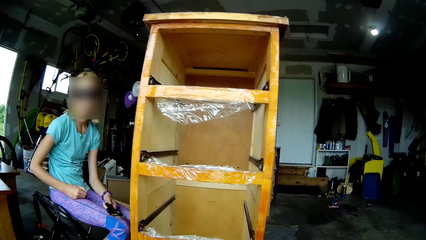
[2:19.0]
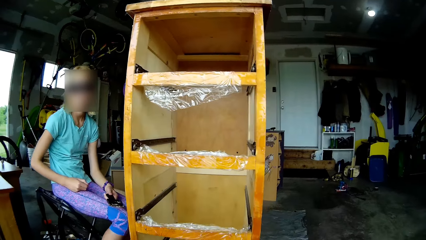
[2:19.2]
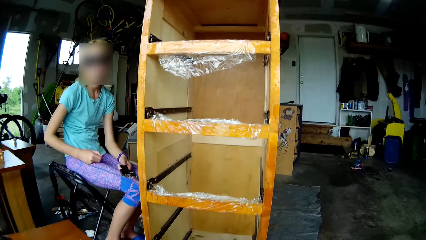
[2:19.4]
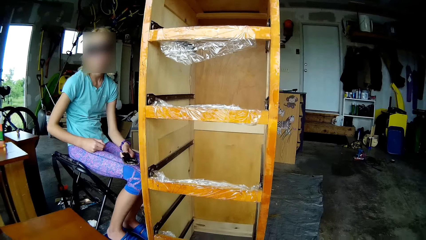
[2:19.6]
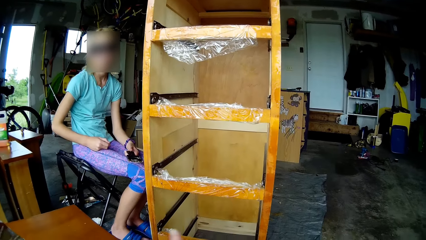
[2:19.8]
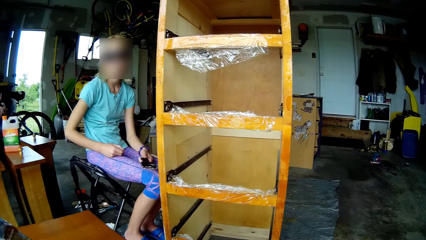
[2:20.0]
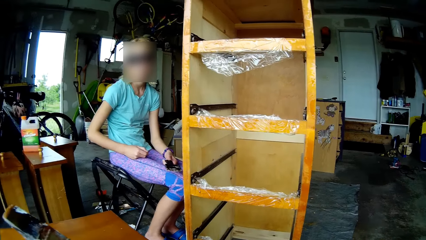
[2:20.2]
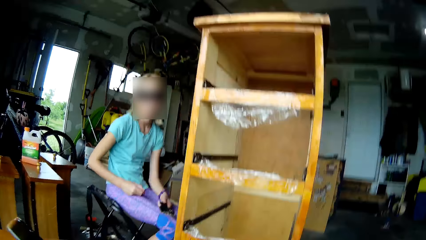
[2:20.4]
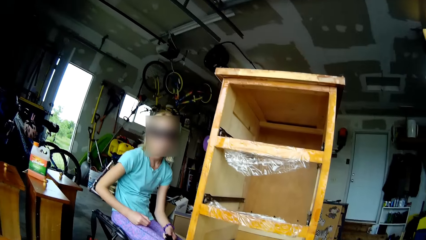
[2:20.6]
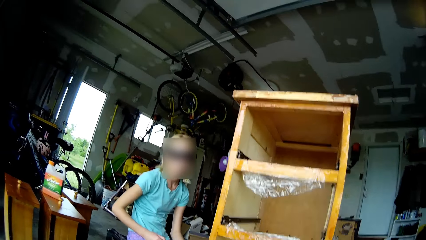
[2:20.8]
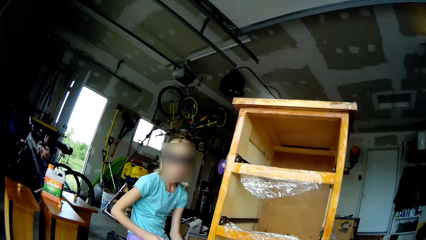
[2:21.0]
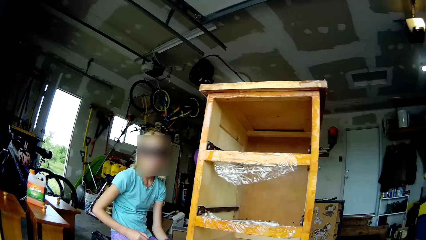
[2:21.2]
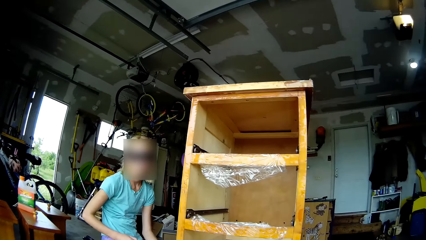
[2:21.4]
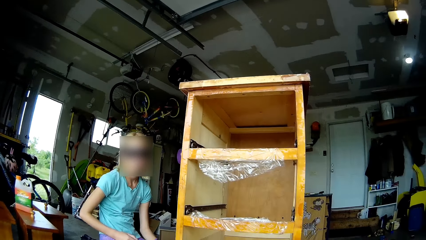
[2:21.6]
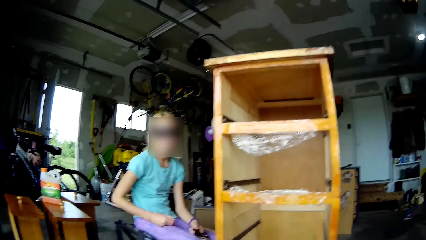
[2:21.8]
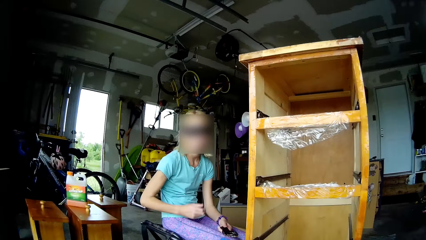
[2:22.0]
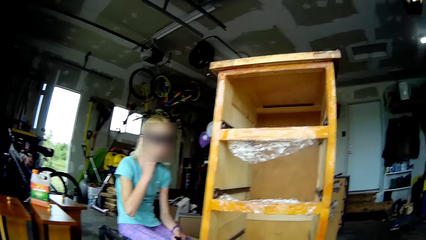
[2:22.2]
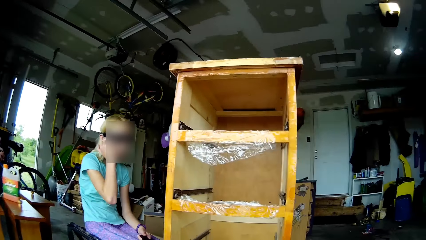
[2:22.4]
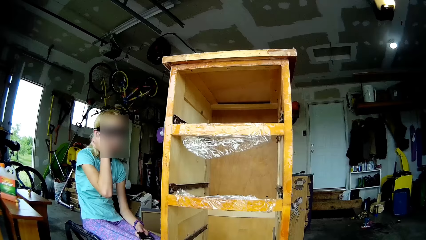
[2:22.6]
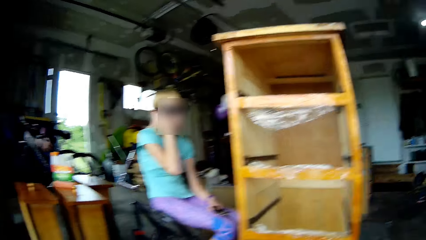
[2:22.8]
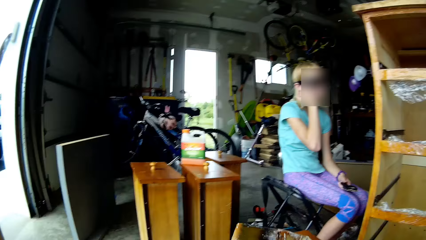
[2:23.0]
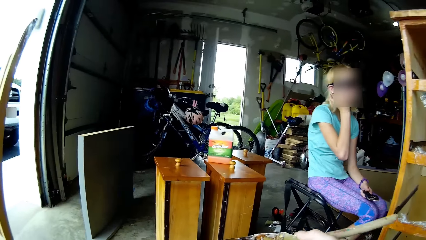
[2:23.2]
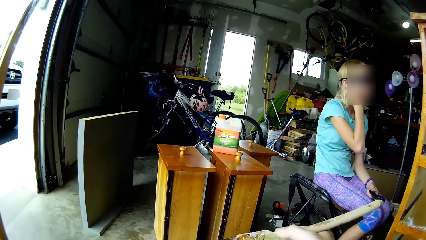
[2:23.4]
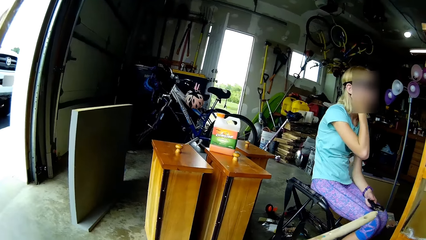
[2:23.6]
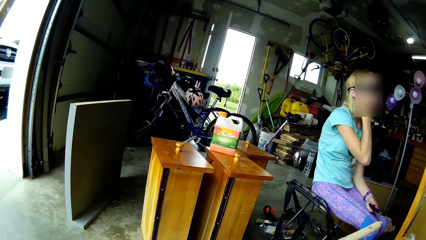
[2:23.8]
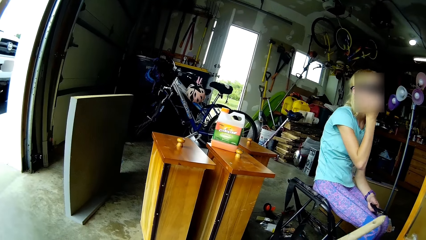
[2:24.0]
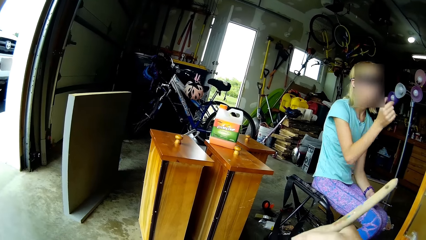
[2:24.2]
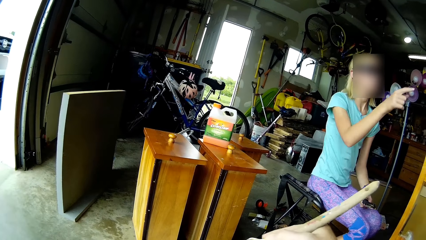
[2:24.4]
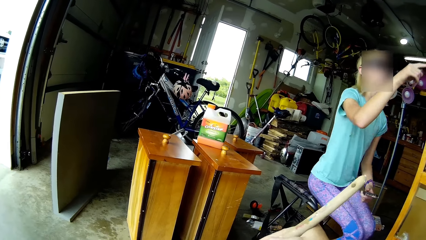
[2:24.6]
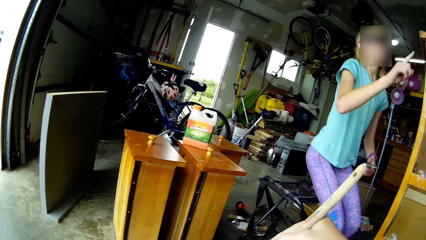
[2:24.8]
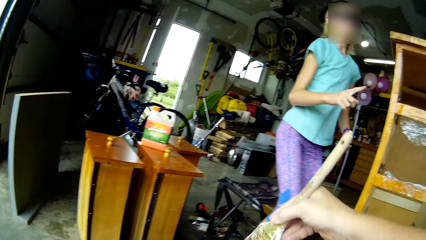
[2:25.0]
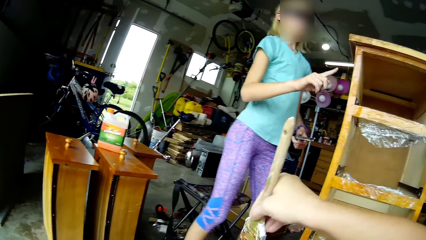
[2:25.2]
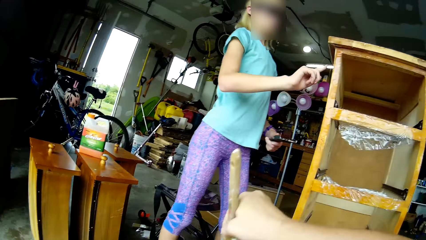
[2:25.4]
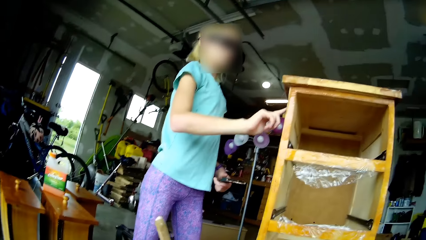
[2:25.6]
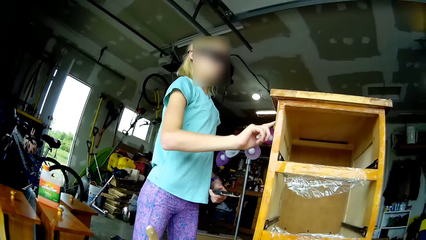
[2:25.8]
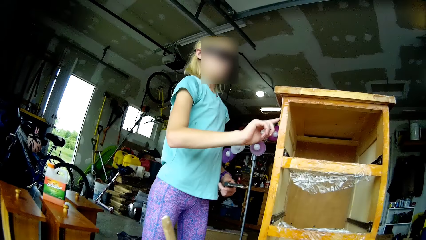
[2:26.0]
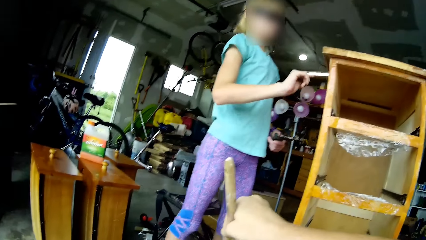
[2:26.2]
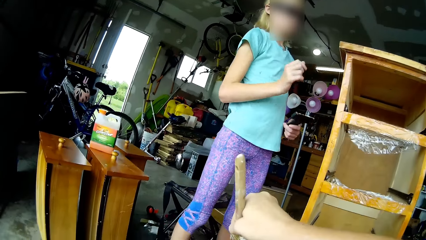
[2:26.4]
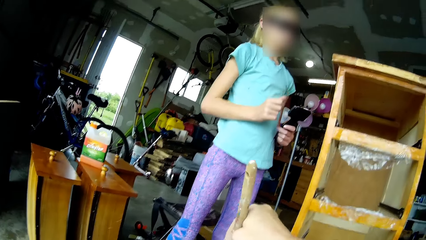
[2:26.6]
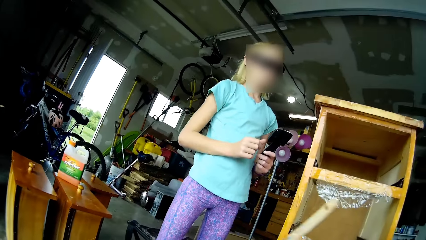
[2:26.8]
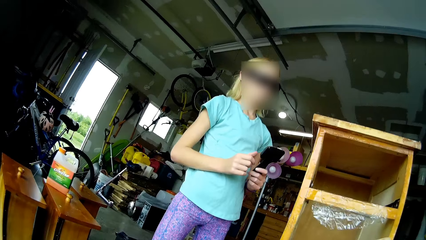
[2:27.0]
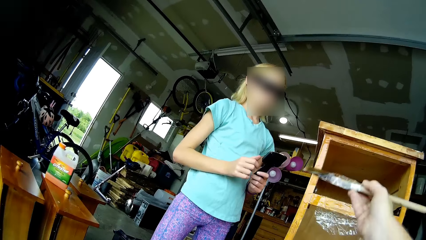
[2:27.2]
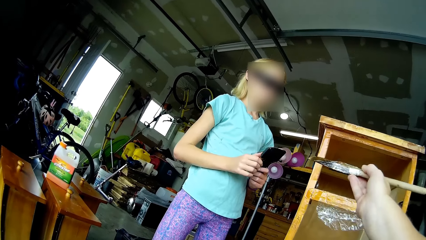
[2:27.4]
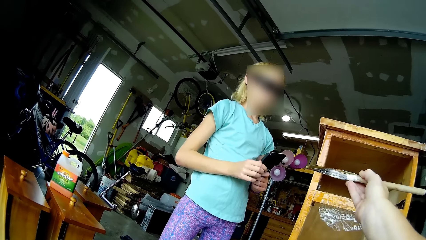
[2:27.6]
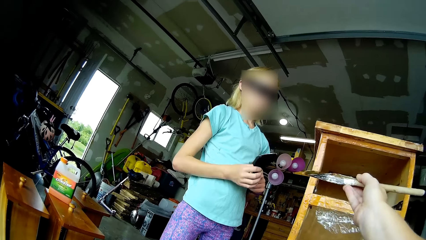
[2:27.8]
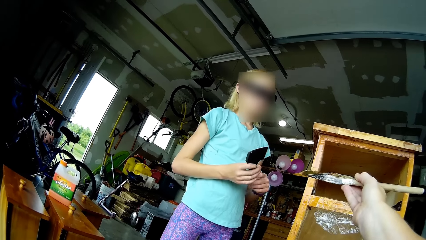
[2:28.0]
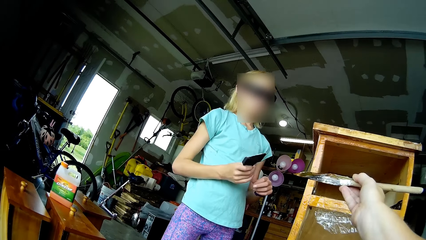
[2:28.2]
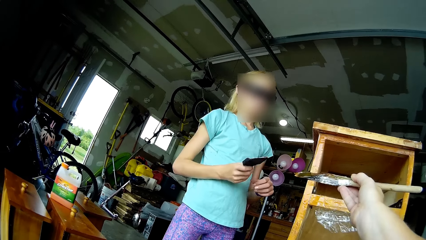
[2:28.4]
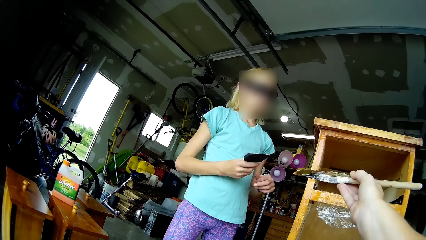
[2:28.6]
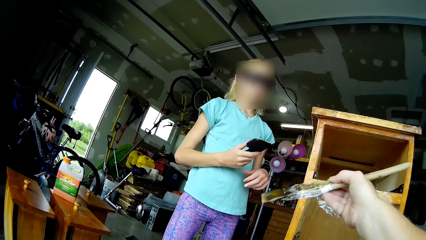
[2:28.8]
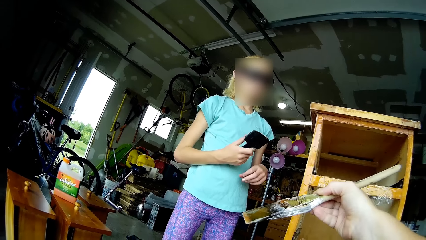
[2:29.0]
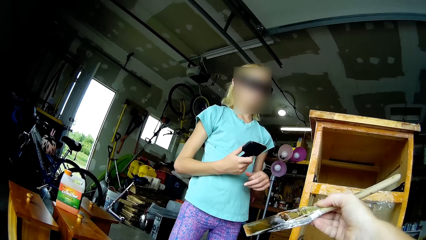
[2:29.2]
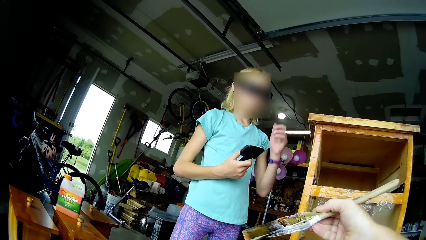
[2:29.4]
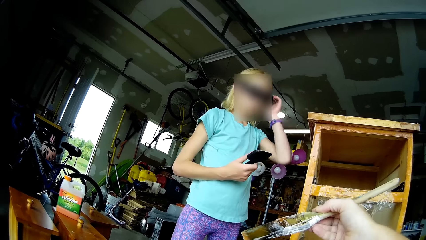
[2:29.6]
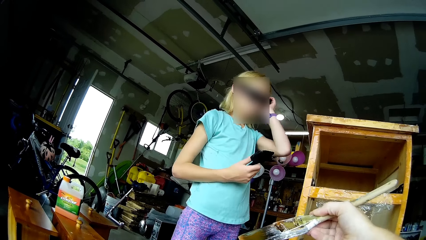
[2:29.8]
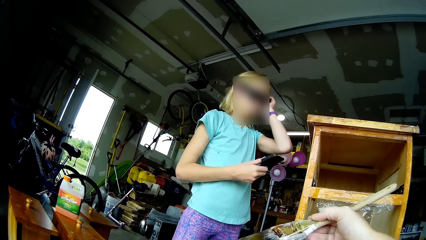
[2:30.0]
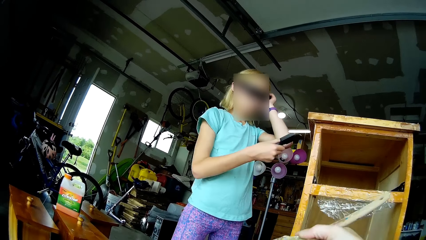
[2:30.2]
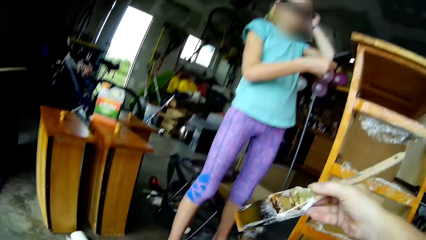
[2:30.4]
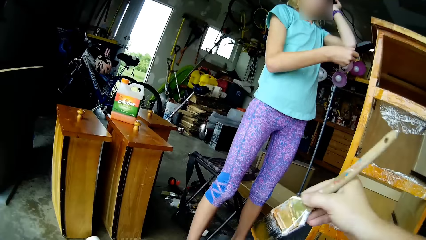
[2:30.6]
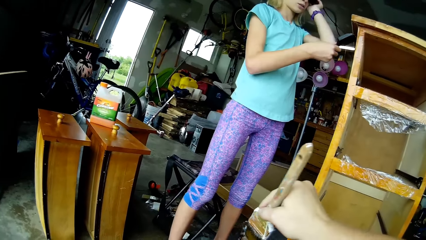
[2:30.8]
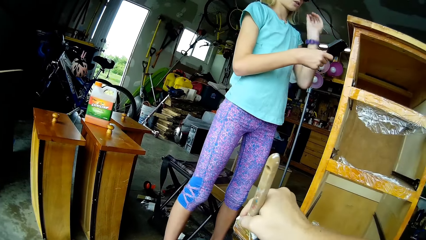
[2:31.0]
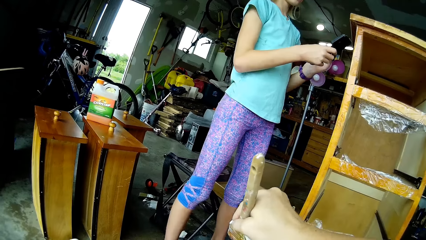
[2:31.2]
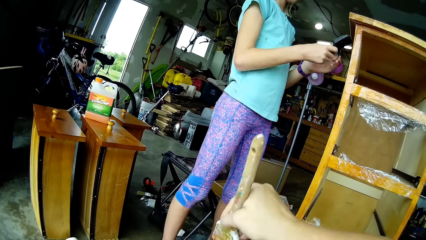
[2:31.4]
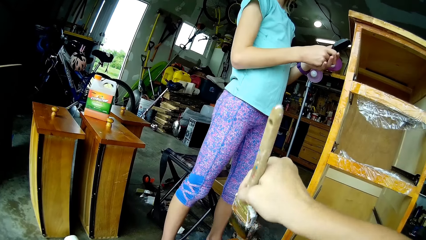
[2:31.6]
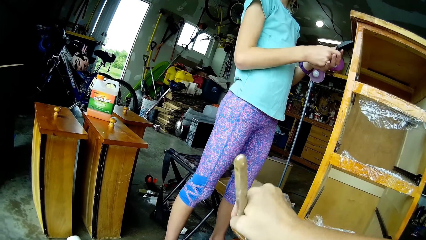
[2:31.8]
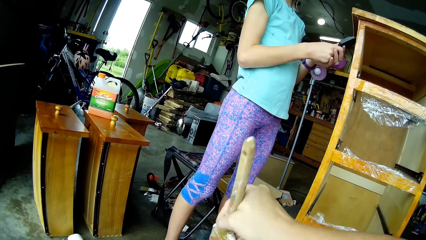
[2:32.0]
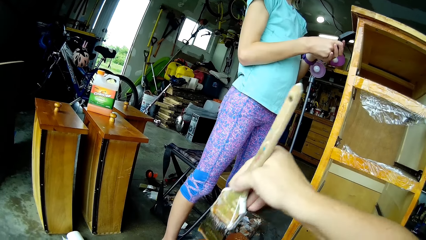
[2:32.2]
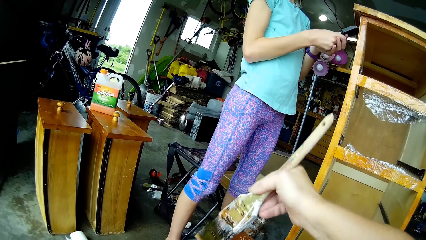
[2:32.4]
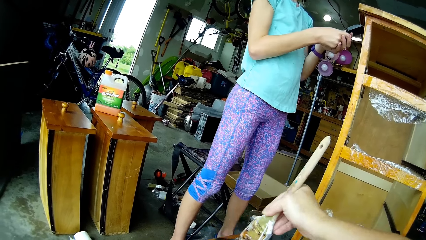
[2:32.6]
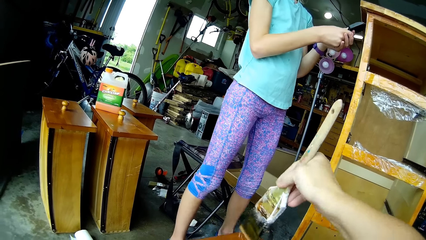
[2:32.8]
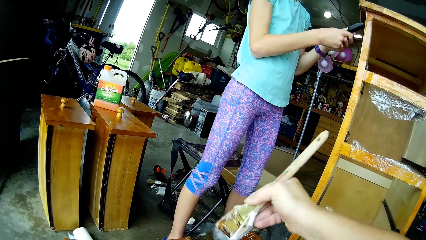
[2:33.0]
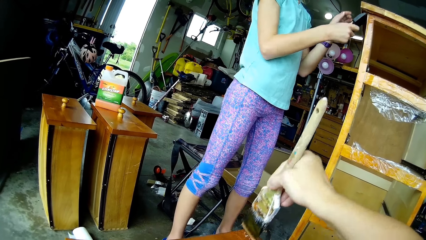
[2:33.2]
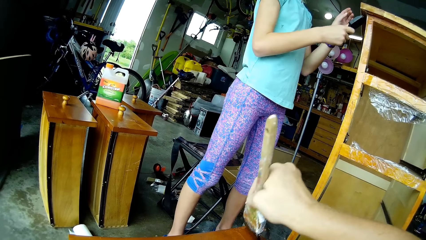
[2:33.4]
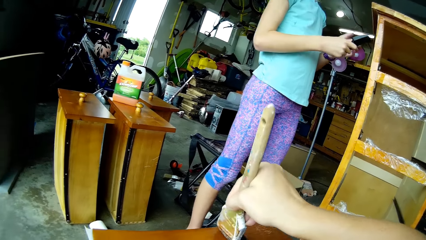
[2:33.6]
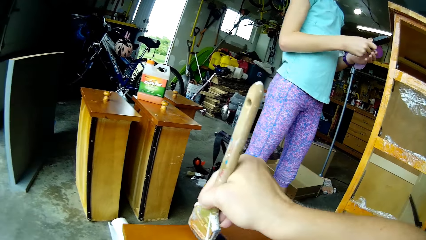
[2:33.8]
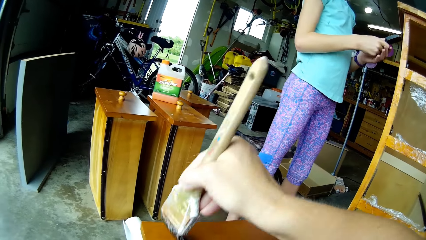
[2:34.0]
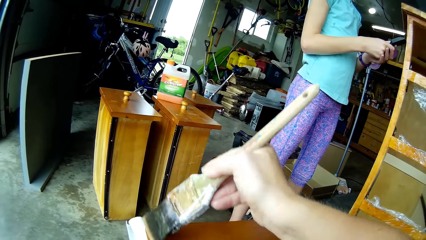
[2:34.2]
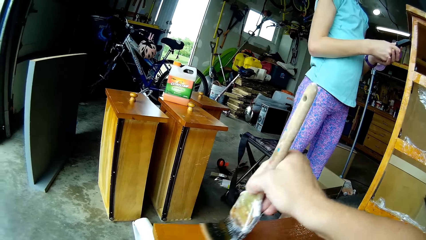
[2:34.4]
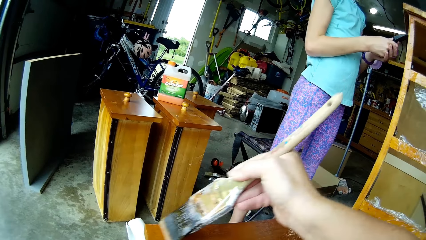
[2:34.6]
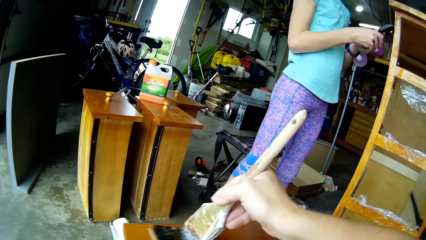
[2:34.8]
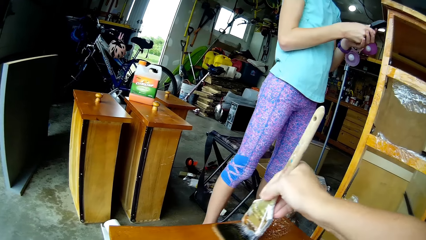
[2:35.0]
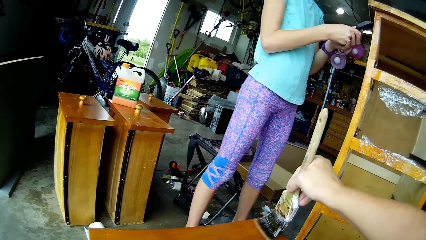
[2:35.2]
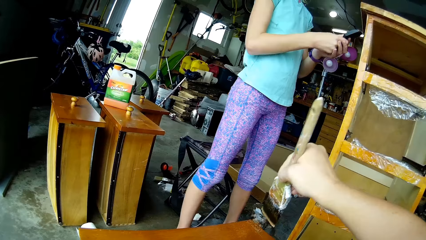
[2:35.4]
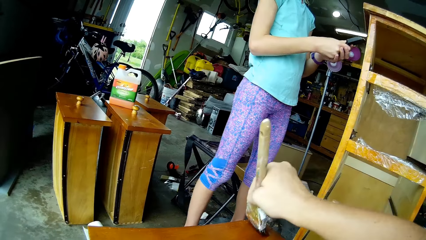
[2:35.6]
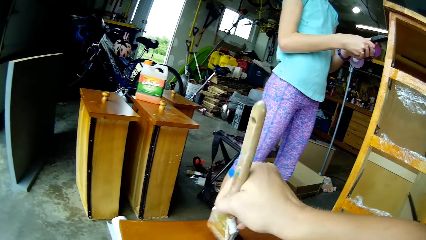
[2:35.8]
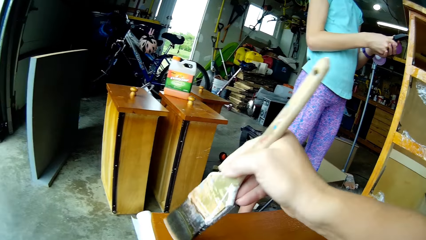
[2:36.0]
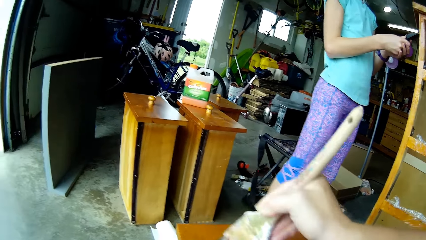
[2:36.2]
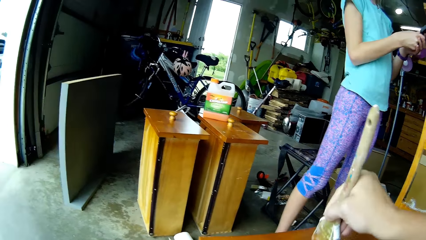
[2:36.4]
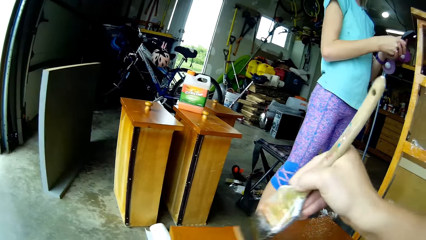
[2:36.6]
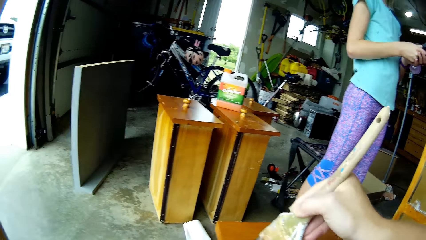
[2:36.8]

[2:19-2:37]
The camera wearer looks around. A woman touches her hair. She touches her face. The camera wearer paints on a table with a brush. The woman stands up. She touches the cupboard and removes her hand from the cupboard. The camera wearer raises the paint brush. They point at something. The woman touches the goggles. The camera wearer lowers the paint brush. The woman removes her hand from the goggles. The camera wearer paints on the table. The woman scrapes paint from the cupboard. The camera wearer paints the table. The woman scrapes wood.
